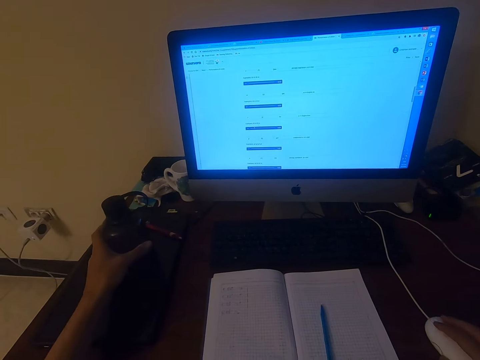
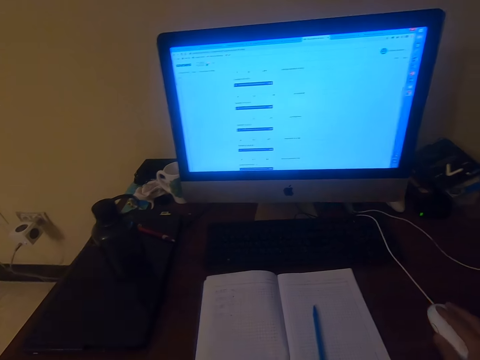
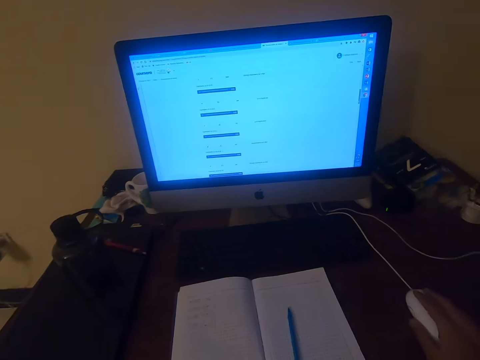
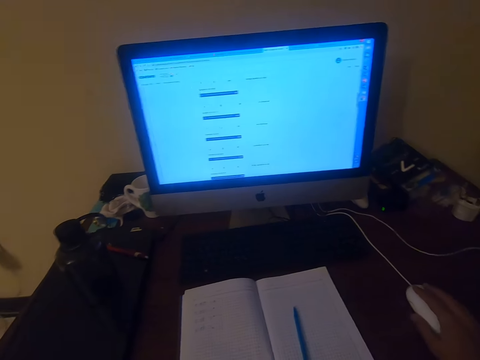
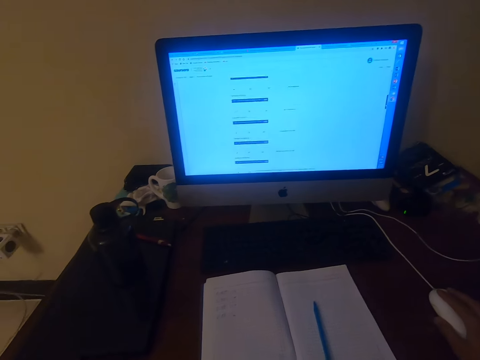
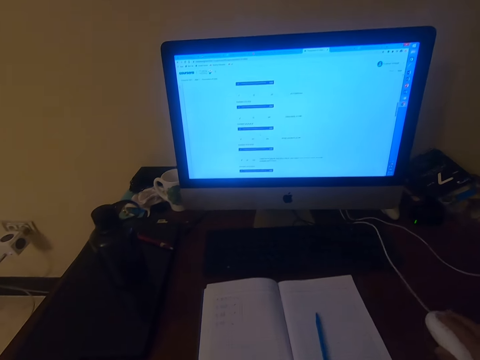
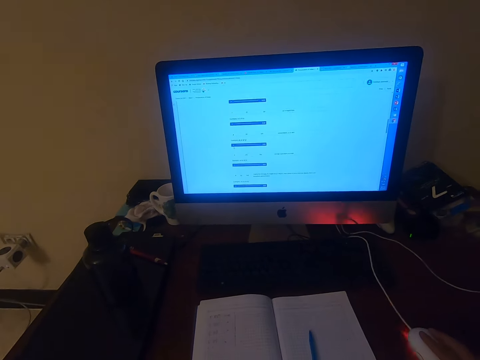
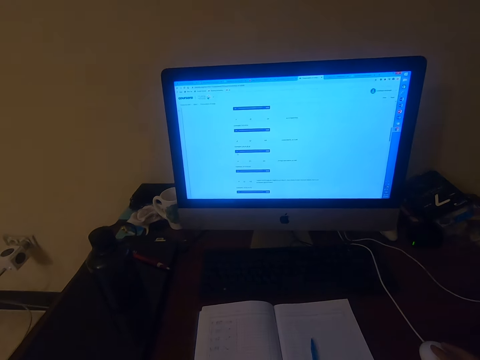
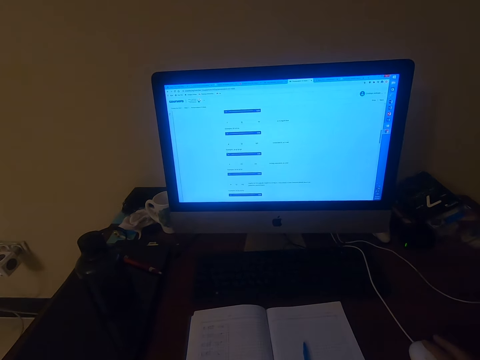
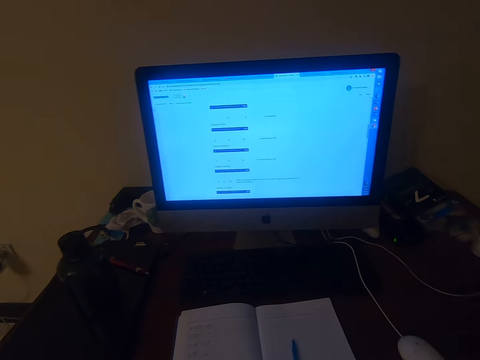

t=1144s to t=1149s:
The camera wearer operates a computer. They touch the mouse.

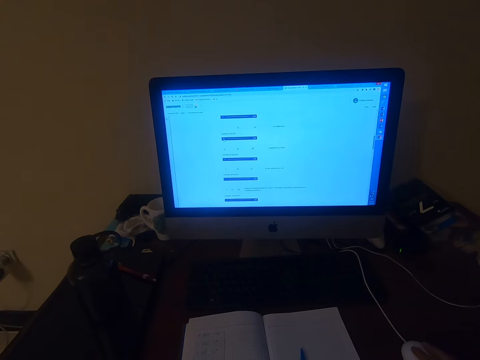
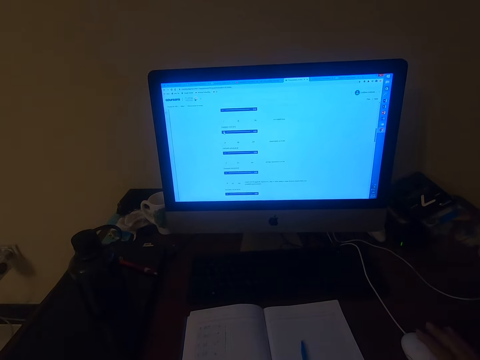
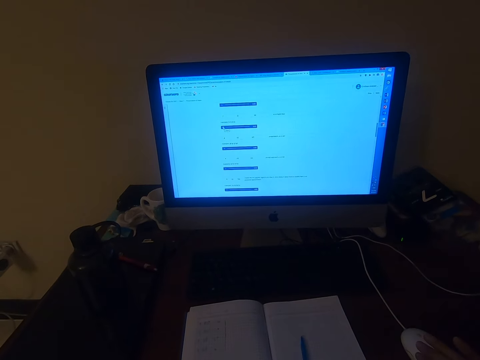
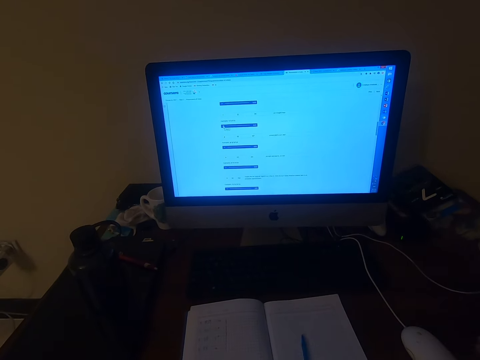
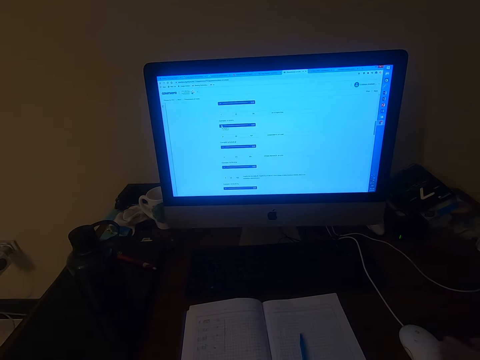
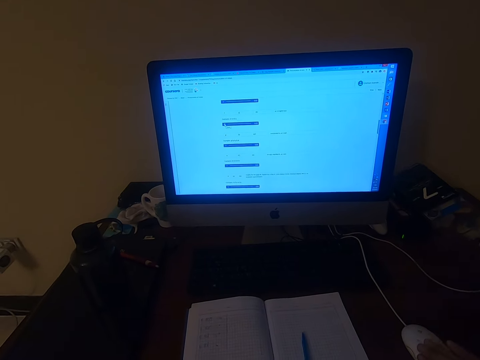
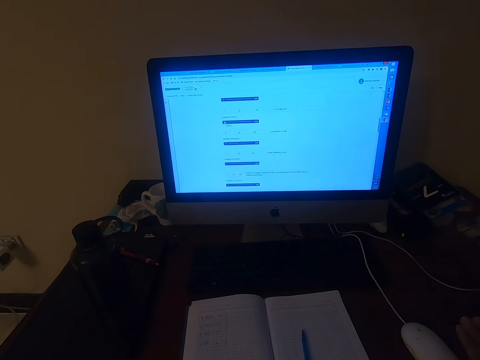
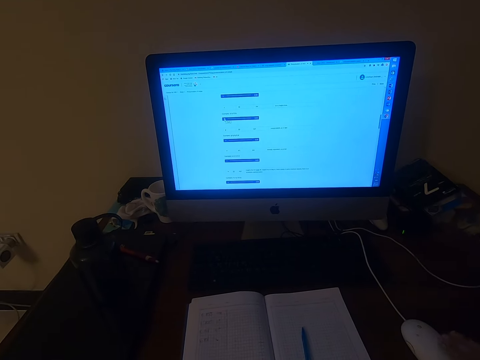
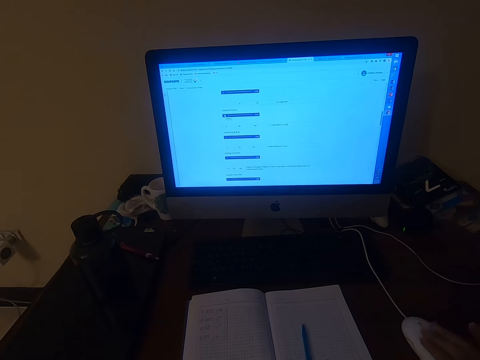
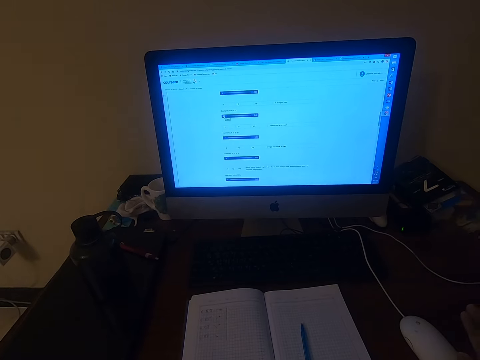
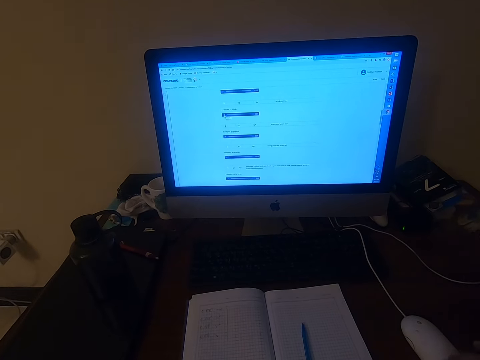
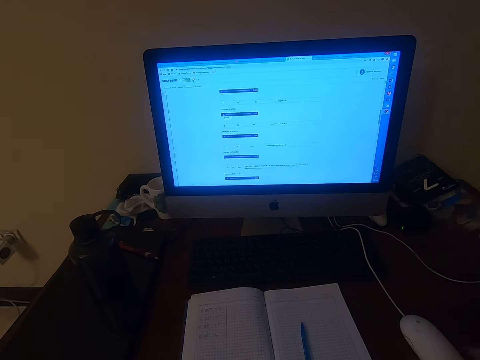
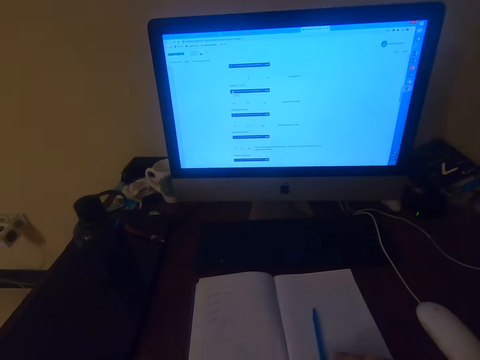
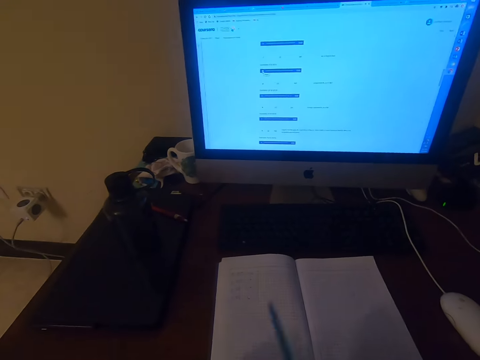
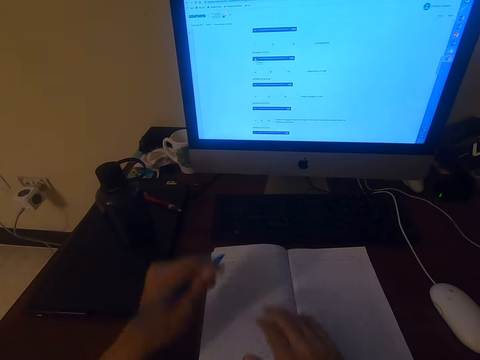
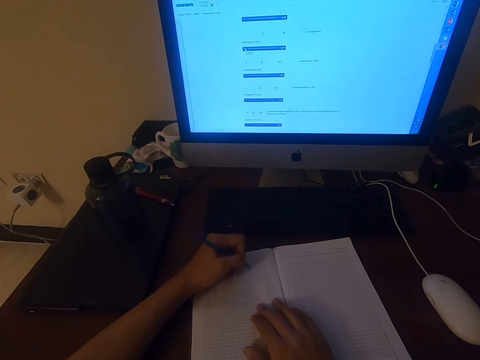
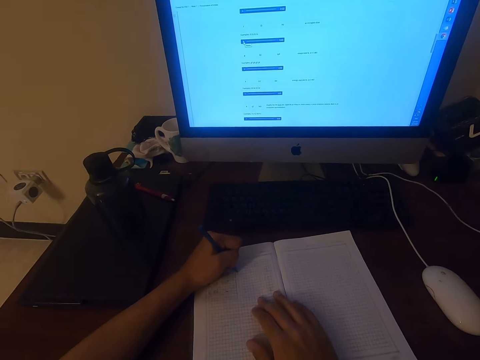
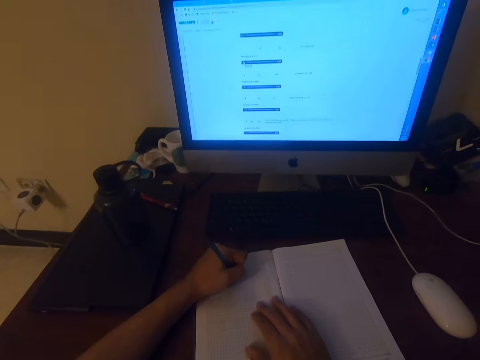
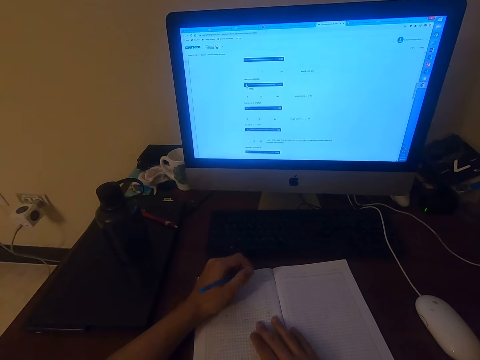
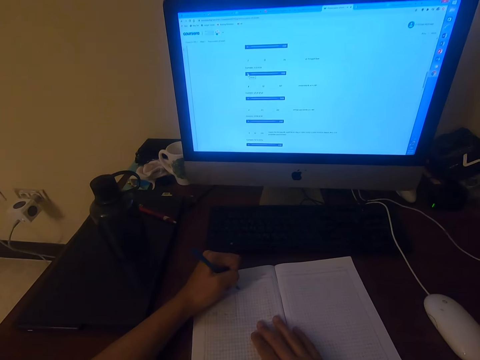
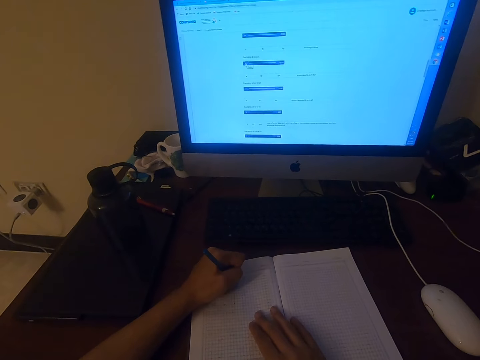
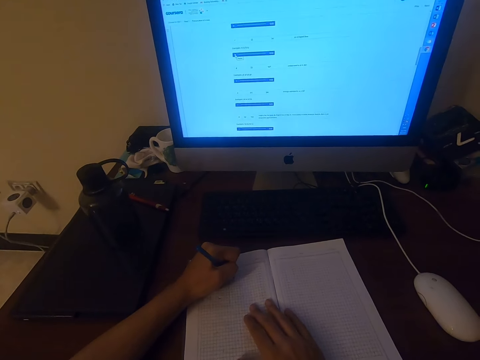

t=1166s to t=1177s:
The camera wearer clicks the mouse. He pronounces words. He moves his right hand. He picks up a pen. He writes on a book or paper.

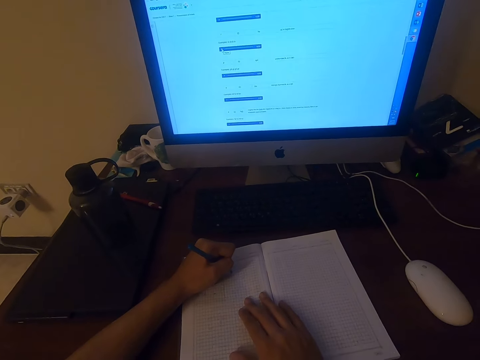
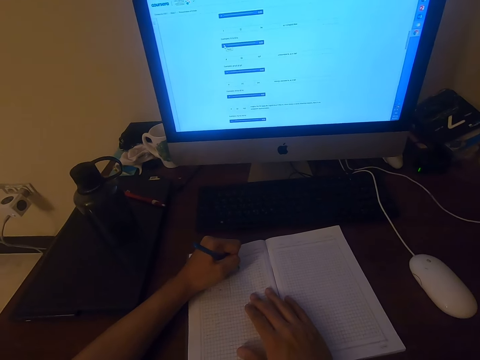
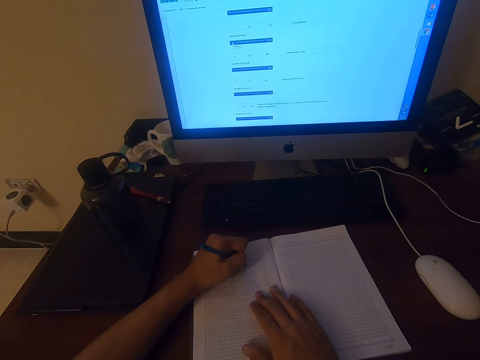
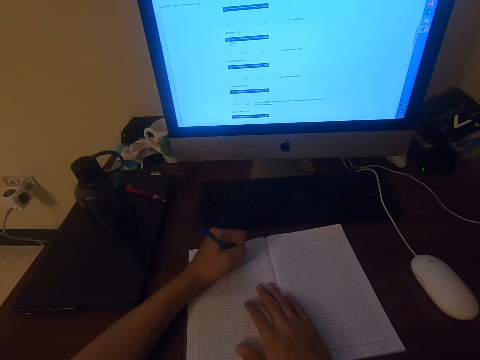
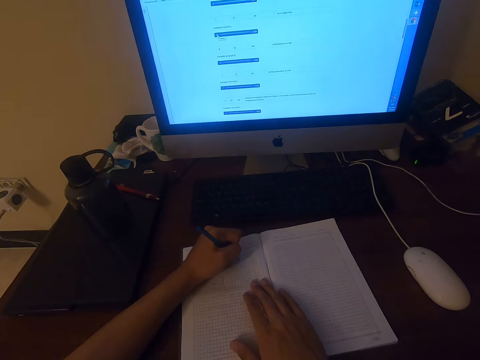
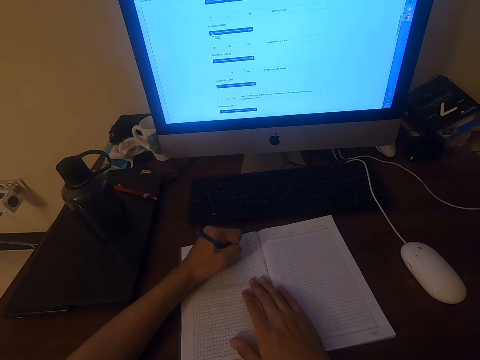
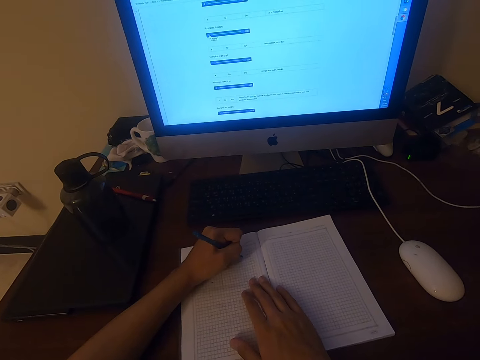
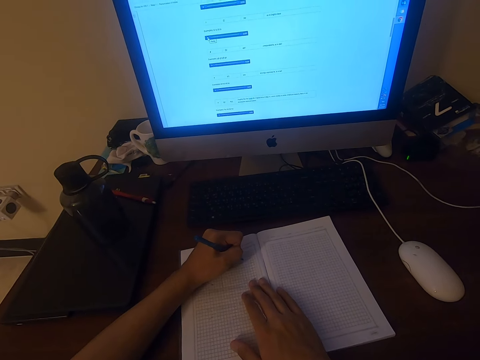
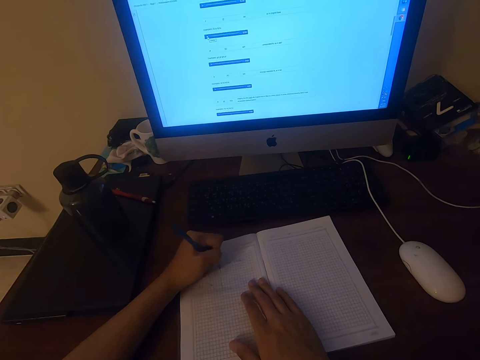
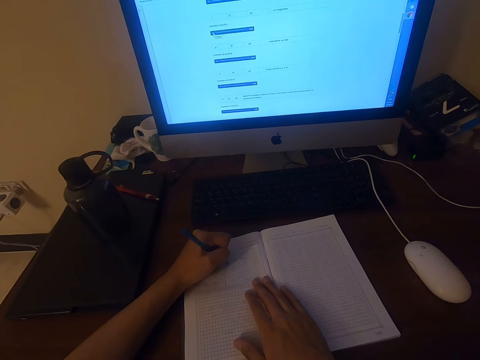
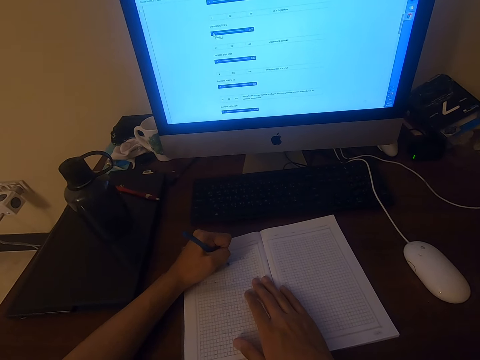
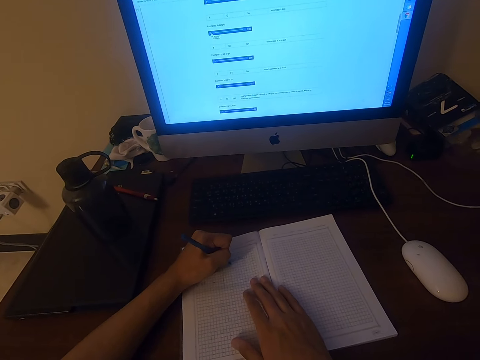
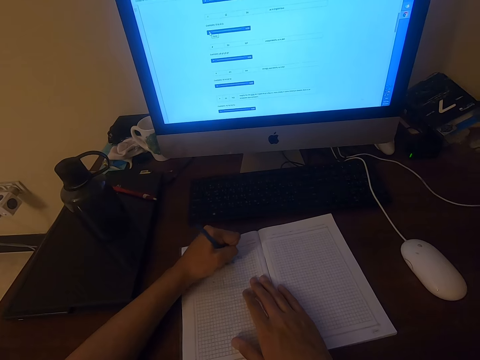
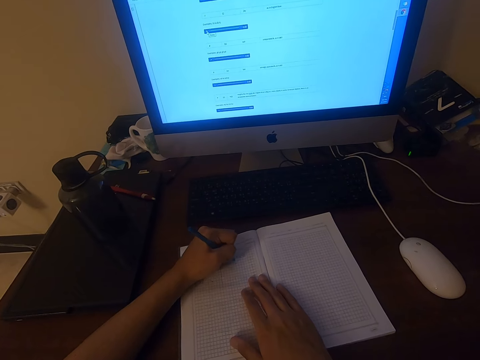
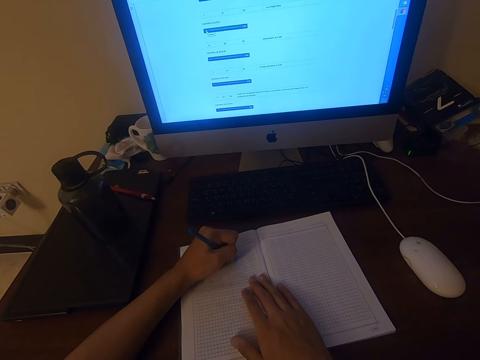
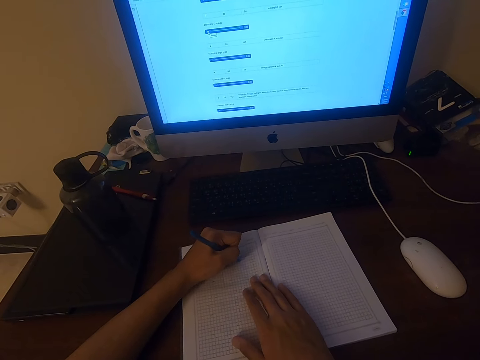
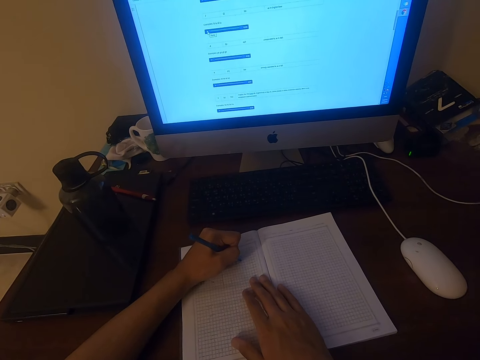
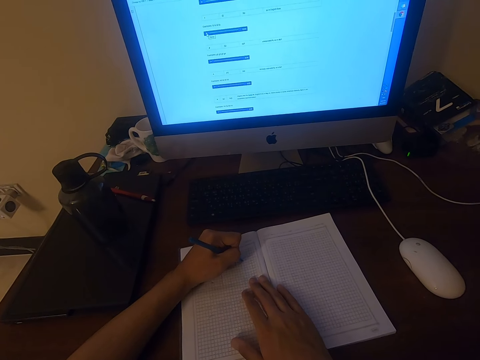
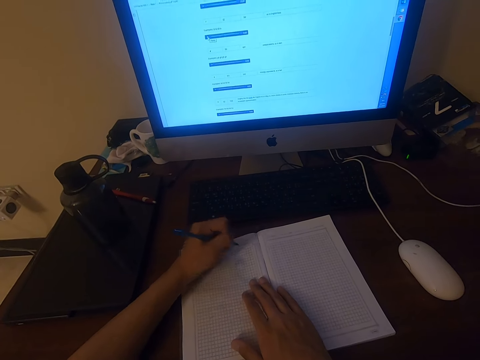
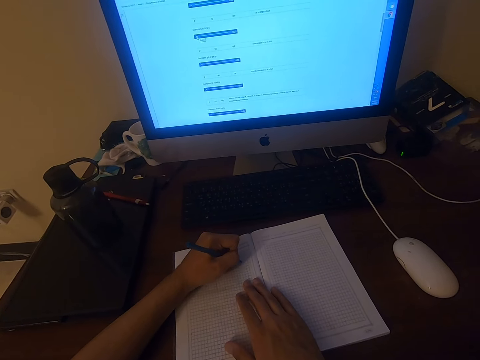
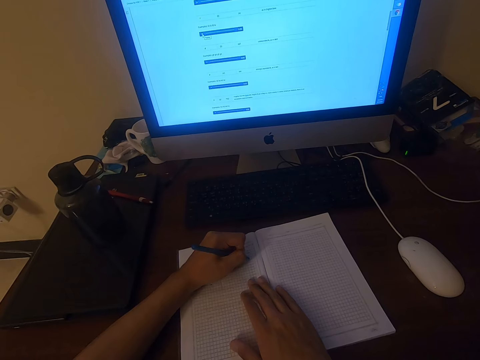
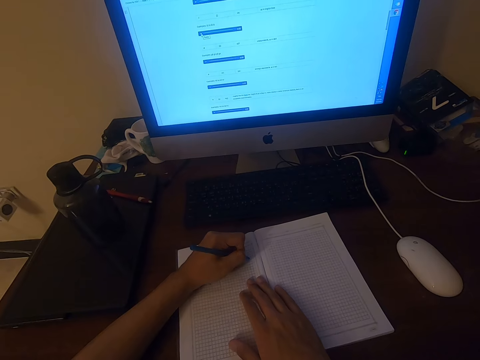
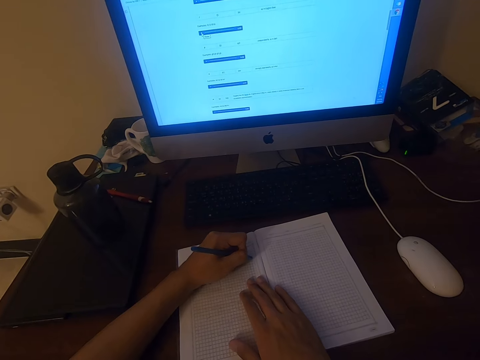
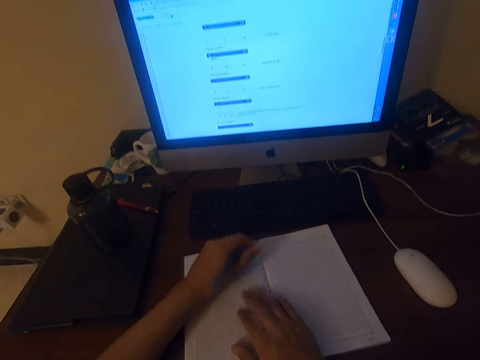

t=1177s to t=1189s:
The camera wearer writes on the paper. They write on the paper repeatedly.
